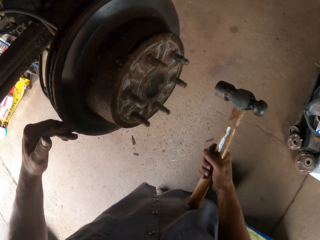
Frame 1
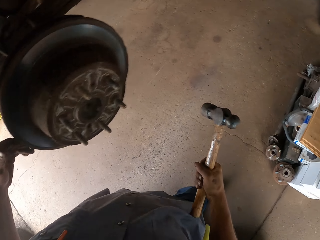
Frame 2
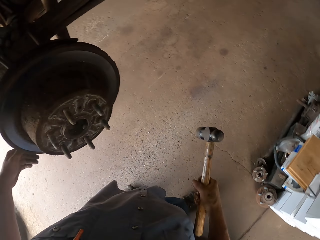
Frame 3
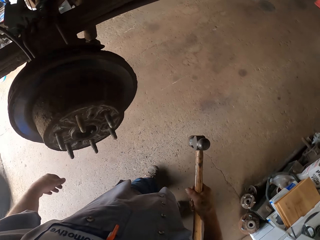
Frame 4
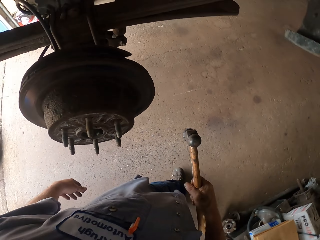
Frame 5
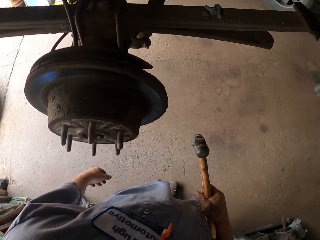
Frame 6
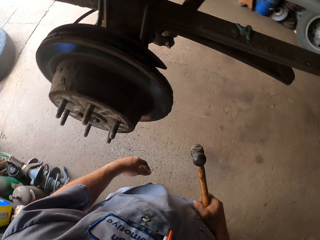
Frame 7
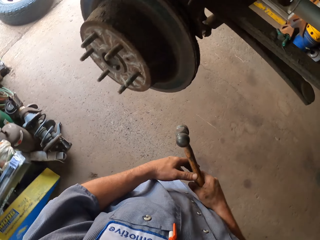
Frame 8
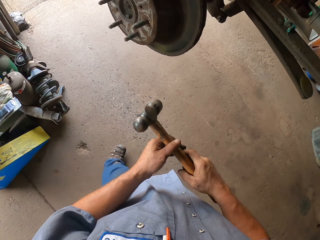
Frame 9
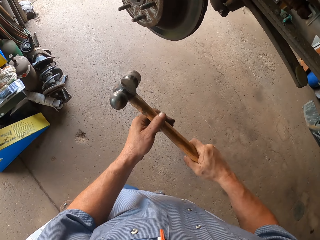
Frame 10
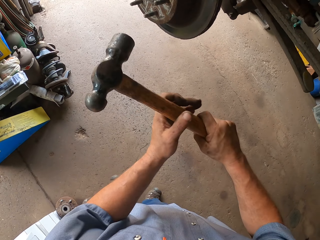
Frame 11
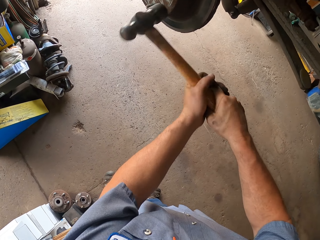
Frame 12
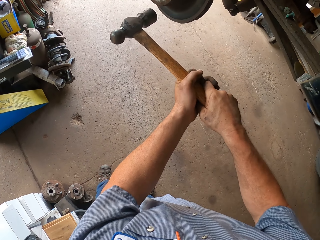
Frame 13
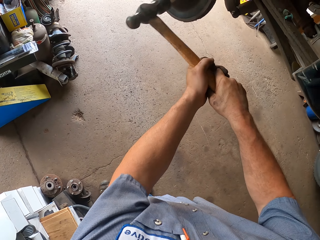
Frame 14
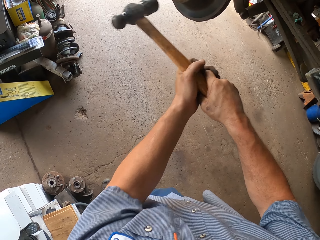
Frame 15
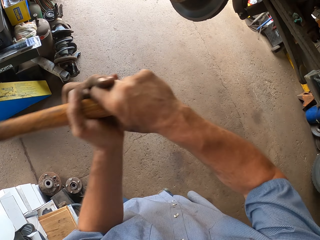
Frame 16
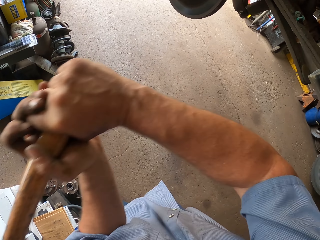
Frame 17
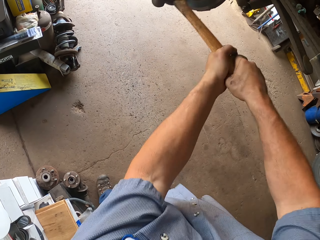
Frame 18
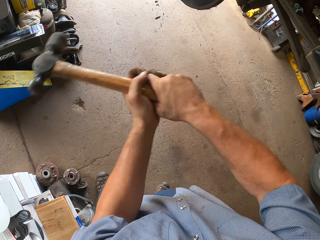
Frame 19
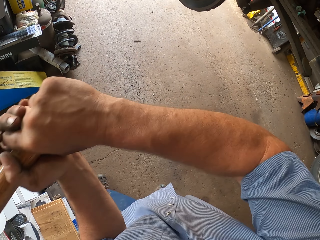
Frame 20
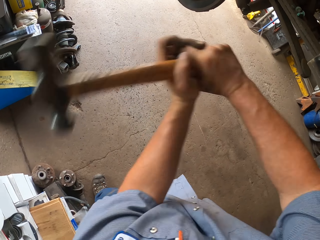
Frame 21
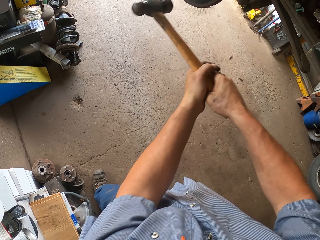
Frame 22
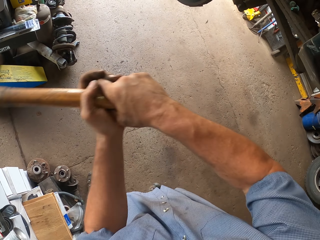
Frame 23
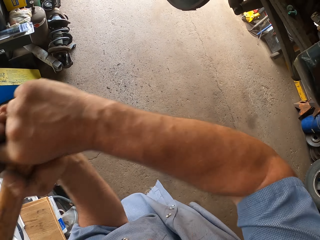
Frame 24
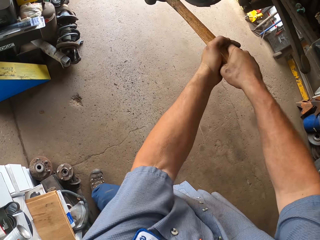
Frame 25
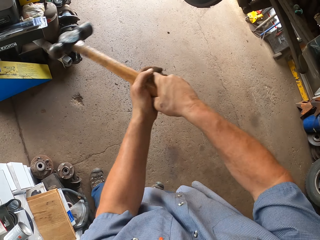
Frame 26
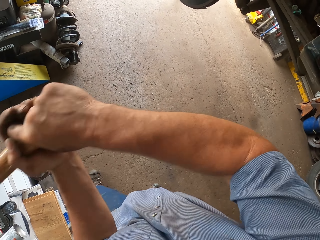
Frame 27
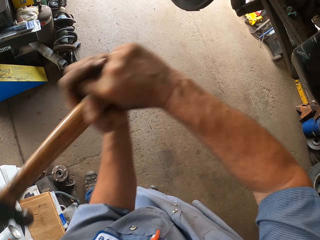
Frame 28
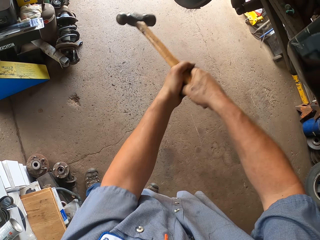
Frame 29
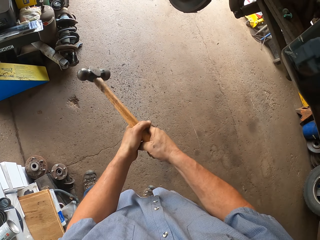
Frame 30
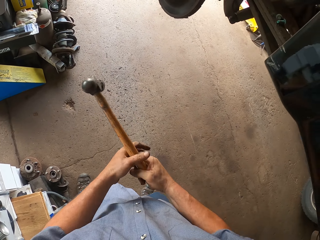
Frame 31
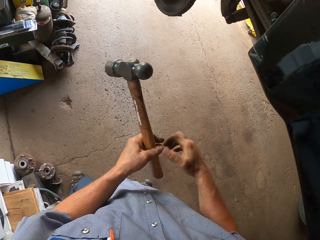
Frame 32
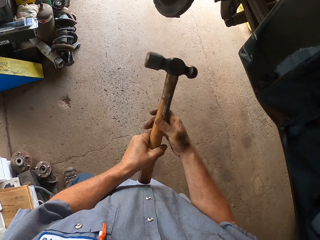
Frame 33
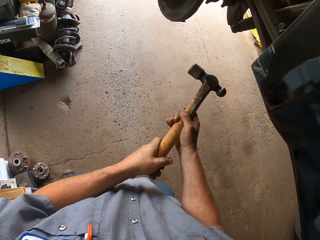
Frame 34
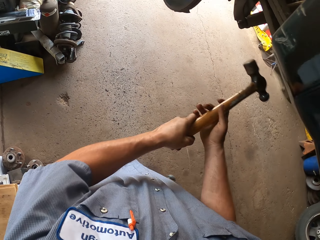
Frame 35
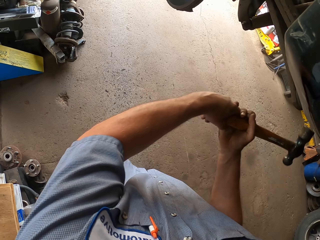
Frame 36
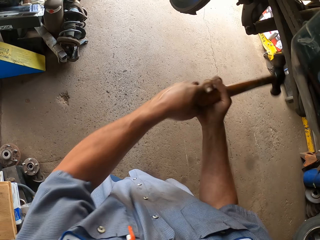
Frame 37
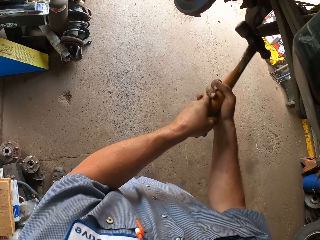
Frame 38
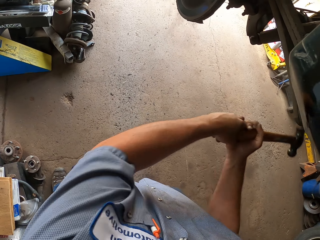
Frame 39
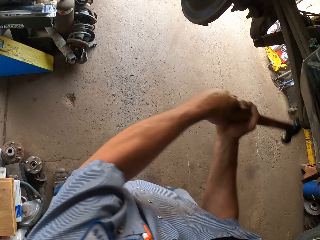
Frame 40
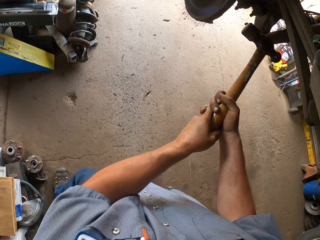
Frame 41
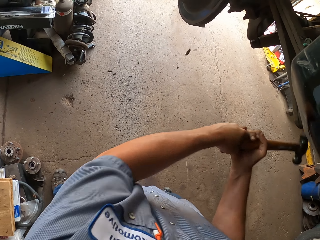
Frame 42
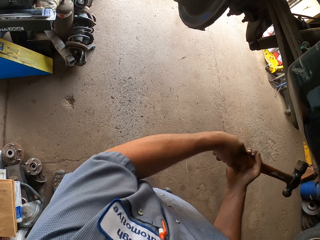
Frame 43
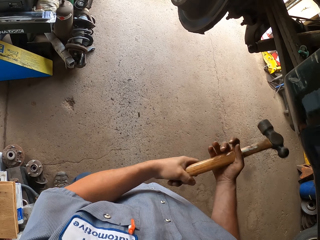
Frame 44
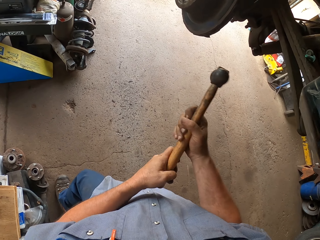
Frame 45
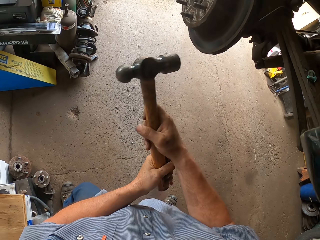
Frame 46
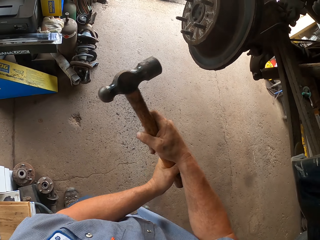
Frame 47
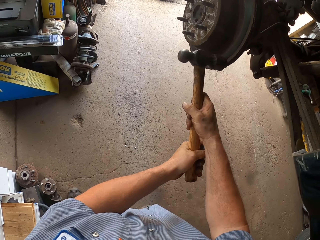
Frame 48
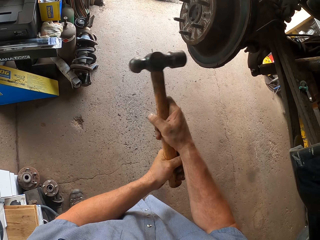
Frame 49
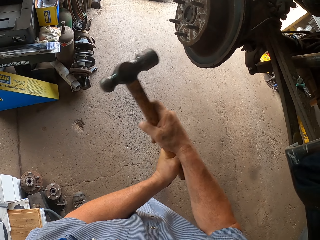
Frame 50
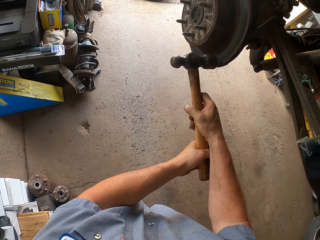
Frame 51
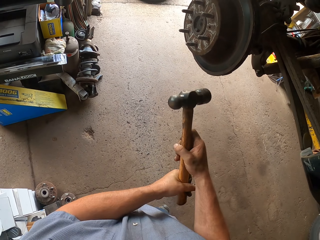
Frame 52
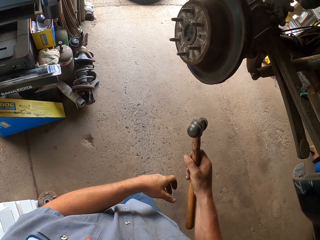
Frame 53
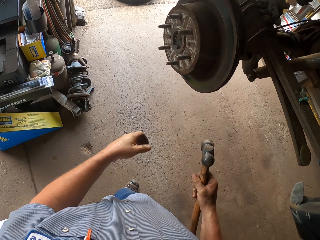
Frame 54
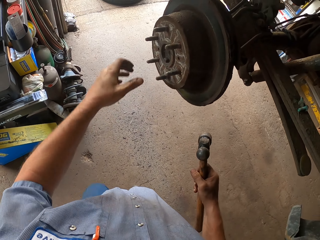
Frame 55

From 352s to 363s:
The camera wearer makes a step. They hit the wheel hub with a hammer. They lift the hammer. They hit the wheel hub with the hammer. They lift the hammer. They hit the wheel hub with the hammer.

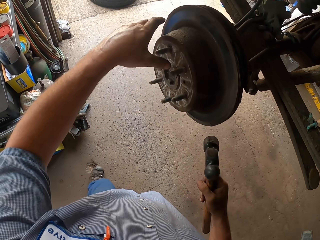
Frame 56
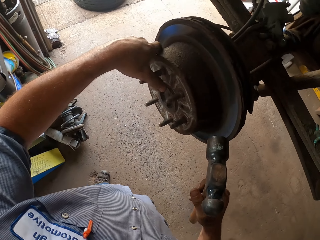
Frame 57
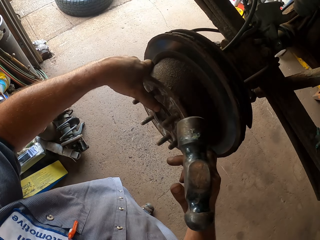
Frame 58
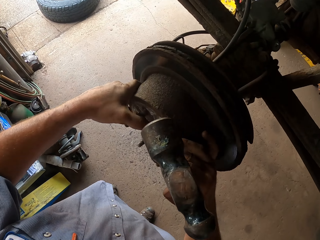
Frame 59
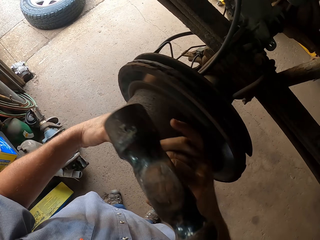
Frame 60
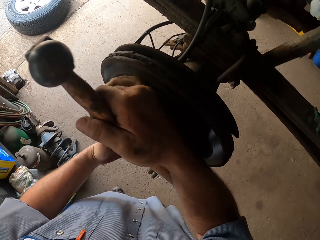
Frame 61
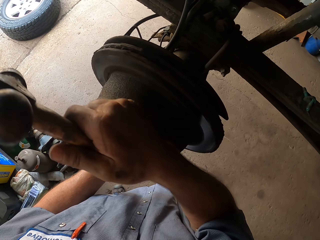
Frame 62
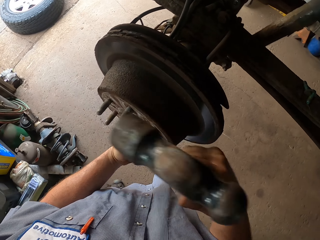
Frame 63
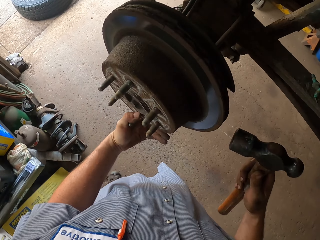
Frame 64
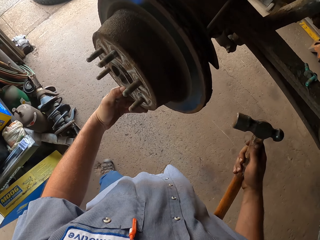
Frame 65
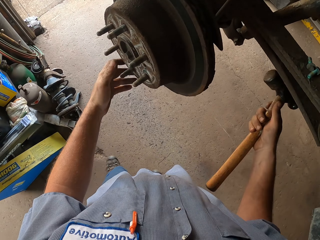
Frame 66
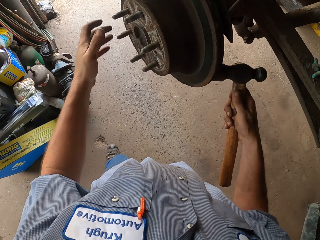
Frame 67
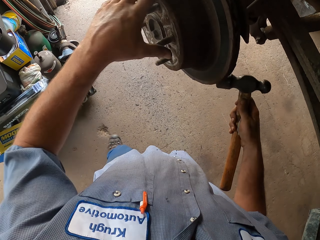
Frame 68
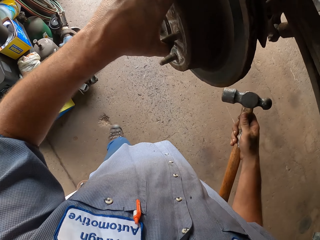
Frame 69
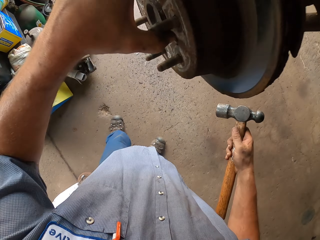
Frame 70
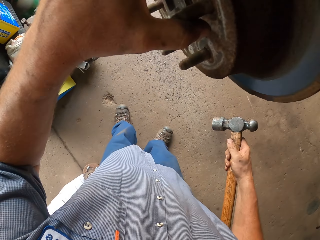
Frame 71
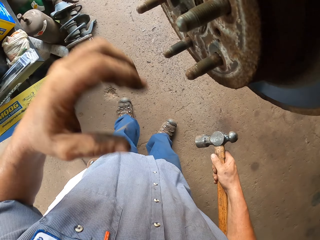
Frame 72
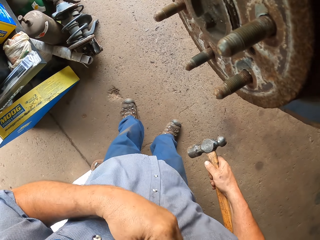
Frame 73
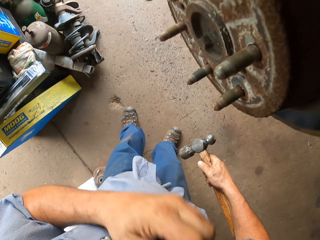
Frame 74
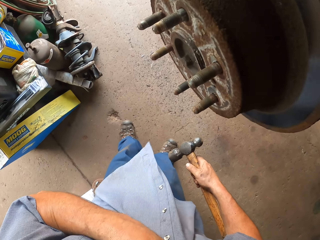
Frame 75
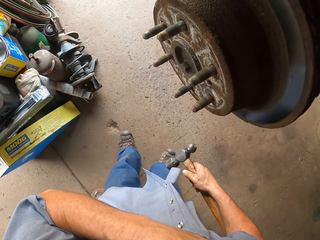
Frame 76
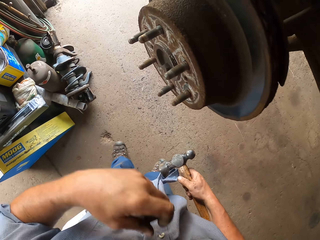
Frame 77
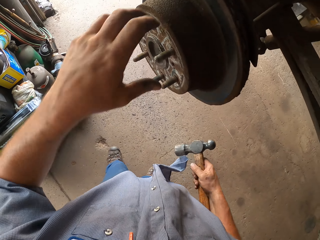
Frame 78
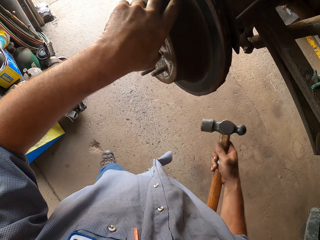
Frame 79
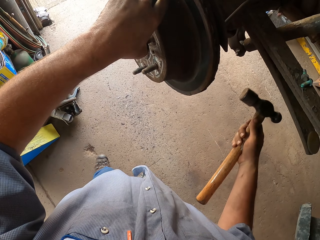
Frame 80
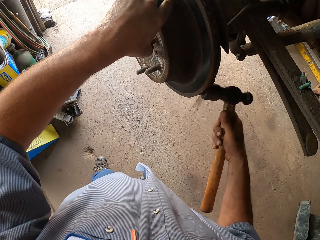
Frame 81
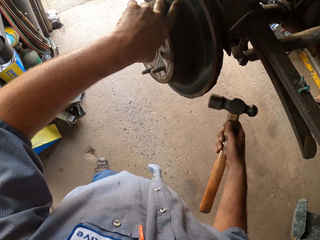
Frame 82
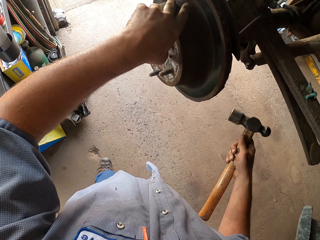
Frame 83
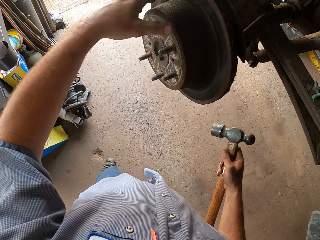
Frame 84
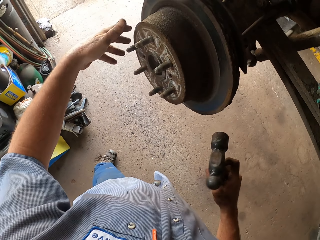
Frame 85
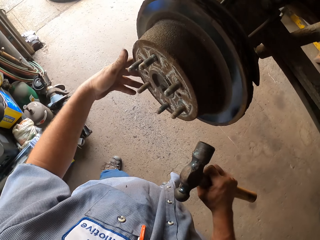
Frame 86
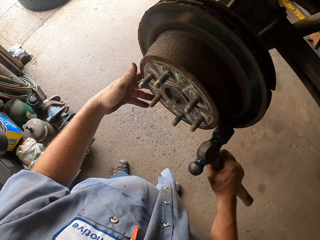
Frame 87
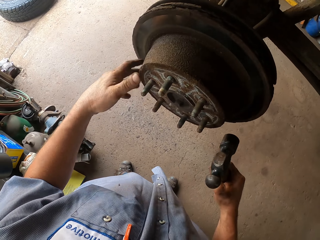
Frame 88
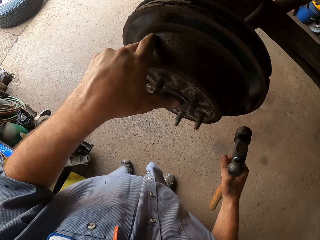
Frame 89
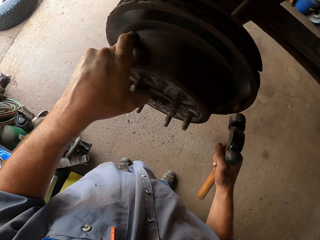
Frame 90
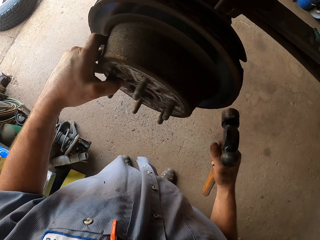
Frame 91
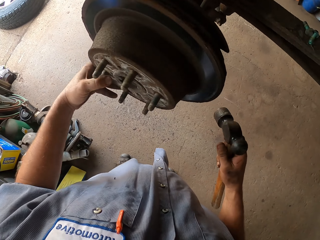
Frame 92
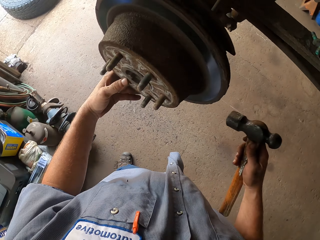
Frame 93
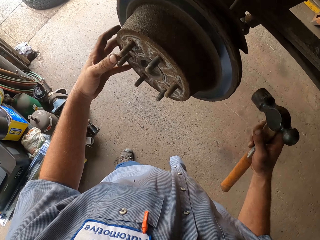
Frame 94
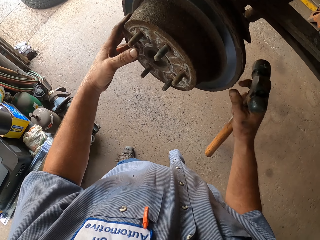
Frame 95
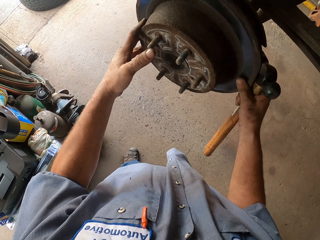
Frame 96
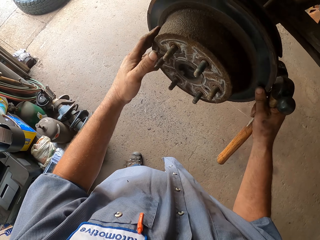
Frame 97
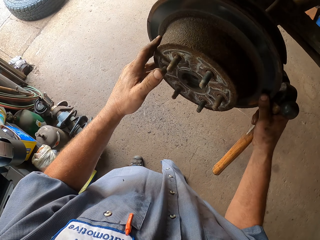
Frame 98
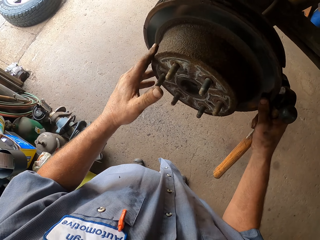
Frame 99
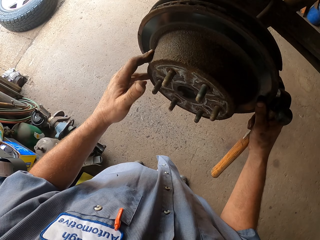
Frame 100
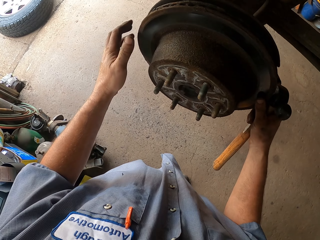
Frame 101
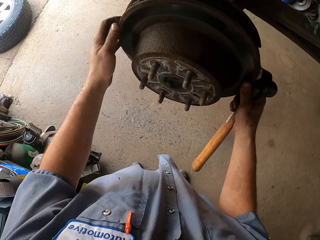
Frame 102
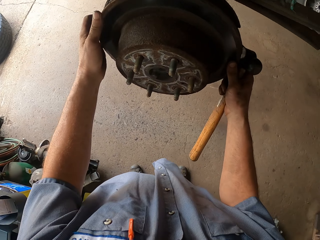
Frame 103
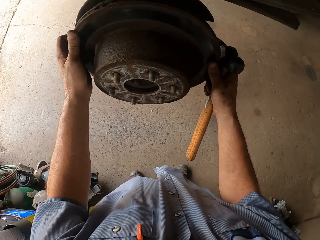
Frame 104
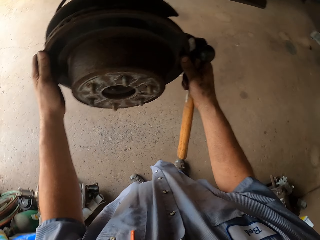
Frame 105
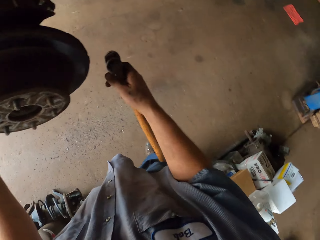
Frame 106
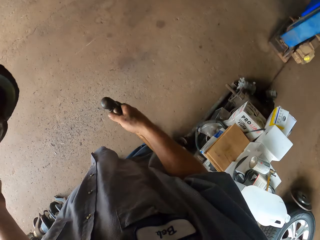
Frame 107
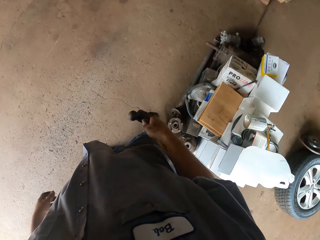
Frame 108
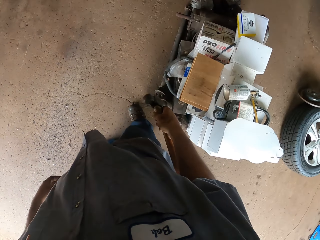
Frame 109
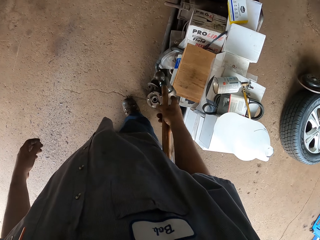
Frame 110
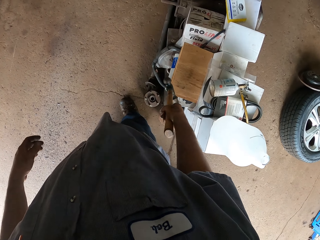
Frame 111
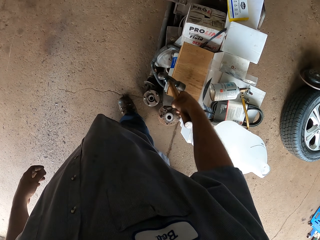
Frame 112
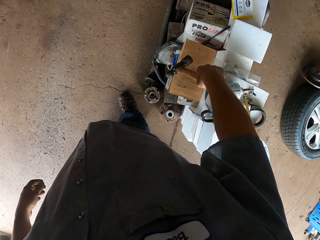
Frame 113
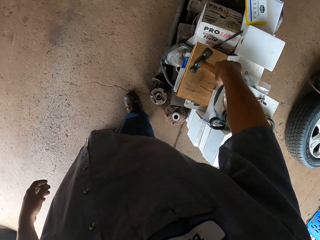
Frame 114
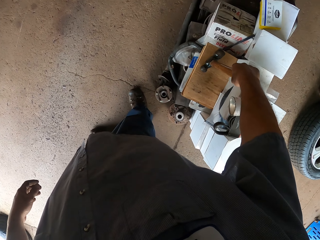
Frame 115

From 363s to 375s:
The camera wearer lifts the left hand. He rotates the brake rotor. He touches the wheel hub. He swings the wheel hub. He hits the wheel hub with a hammer. He pulls the wheel hub. He pulls his clothes. He moves the left hand. He touches the wheel hub. He hits the wheel hub with the hammer. He moves the left hand. He hits the wheel hub with the hammer. He swings the wheel hub. He shakes the wheel hub. He pulls the wheel hub. He looks around.
